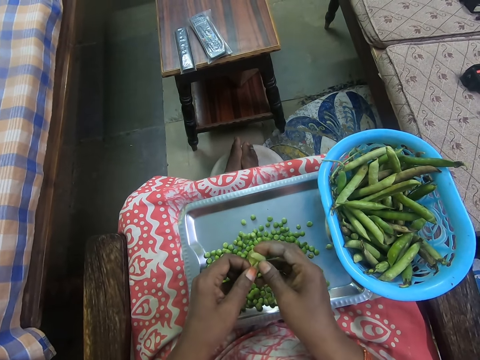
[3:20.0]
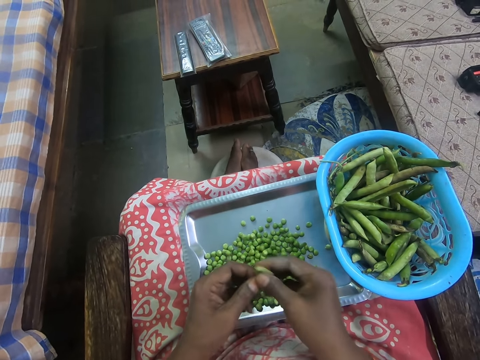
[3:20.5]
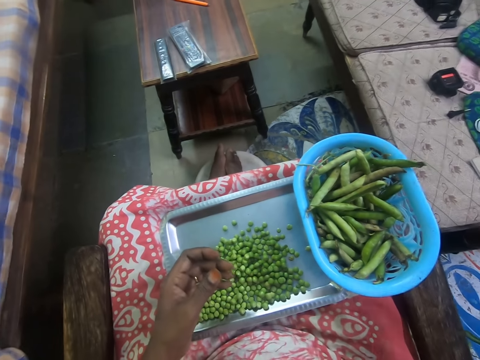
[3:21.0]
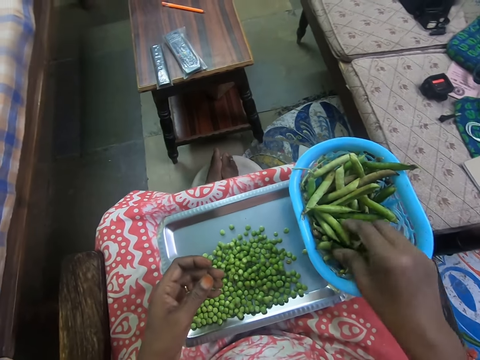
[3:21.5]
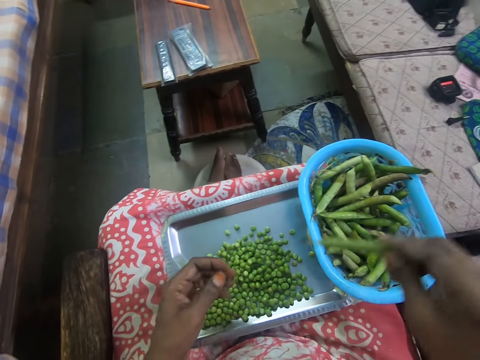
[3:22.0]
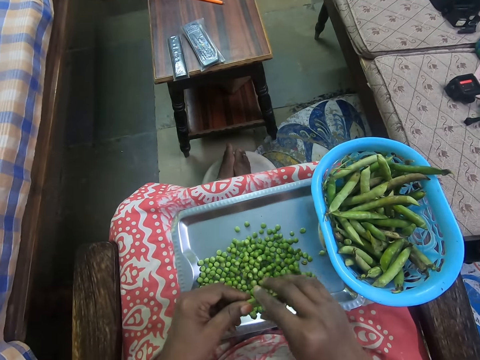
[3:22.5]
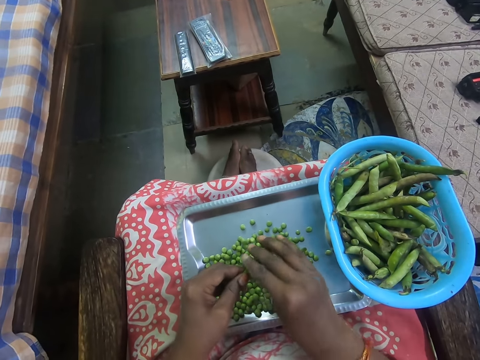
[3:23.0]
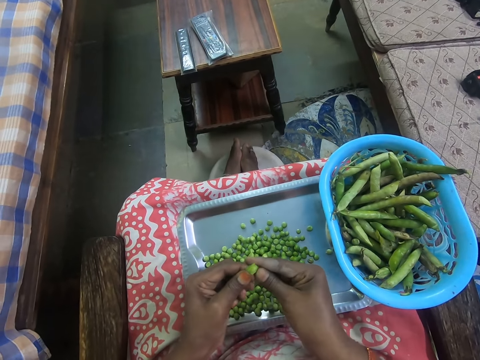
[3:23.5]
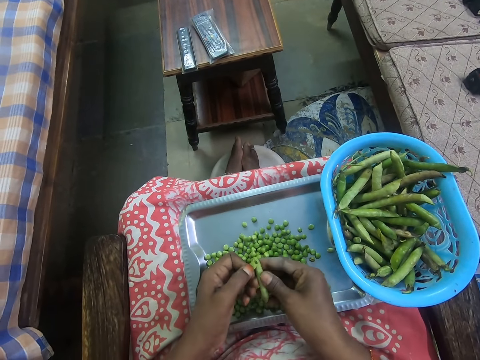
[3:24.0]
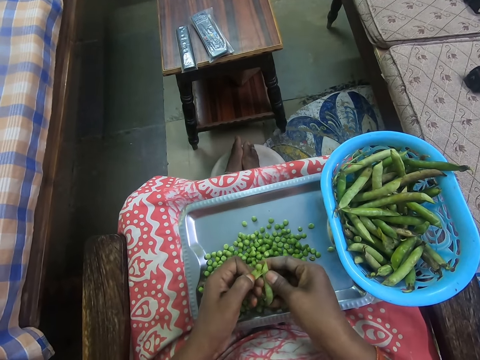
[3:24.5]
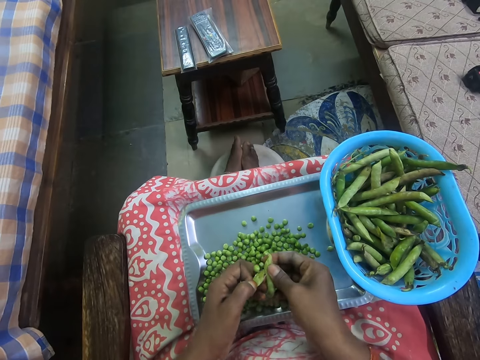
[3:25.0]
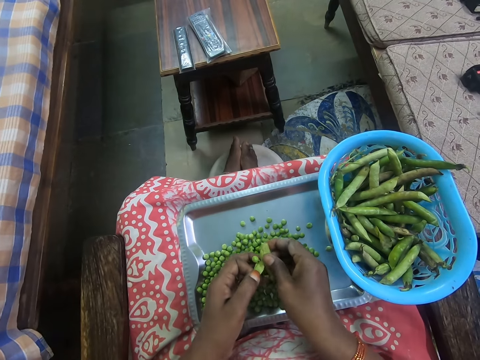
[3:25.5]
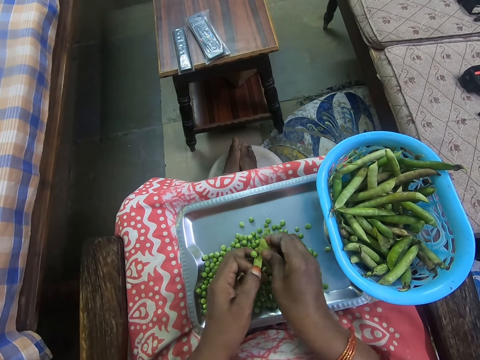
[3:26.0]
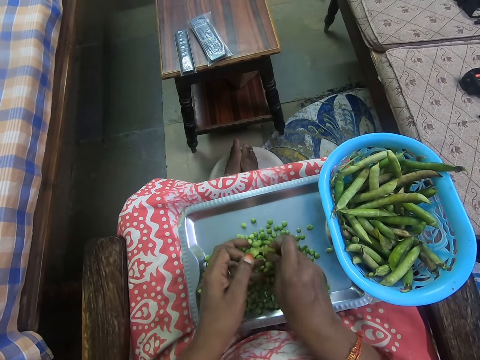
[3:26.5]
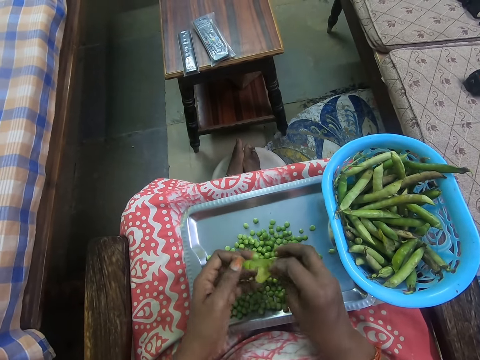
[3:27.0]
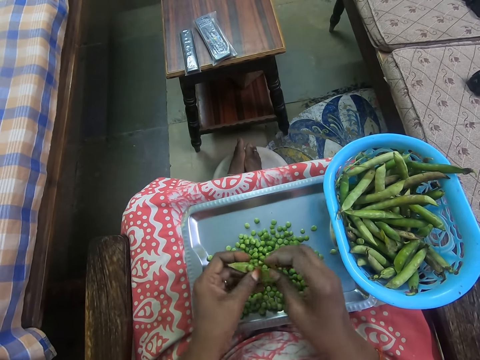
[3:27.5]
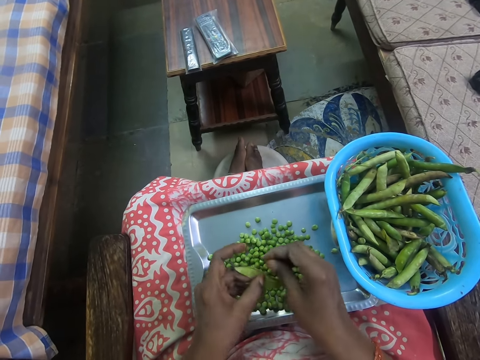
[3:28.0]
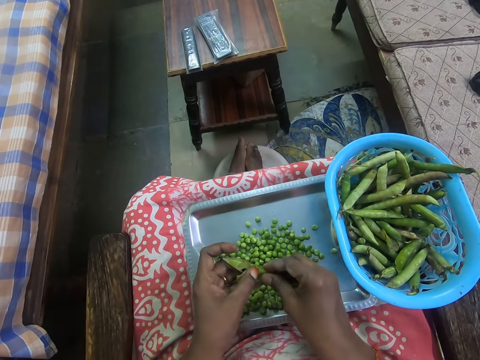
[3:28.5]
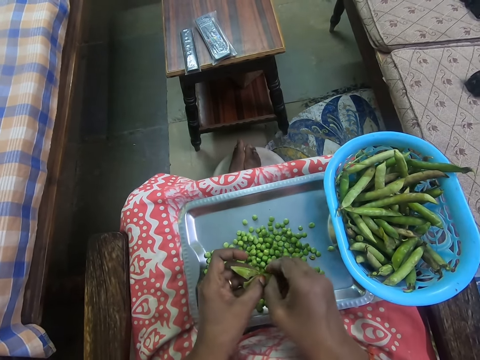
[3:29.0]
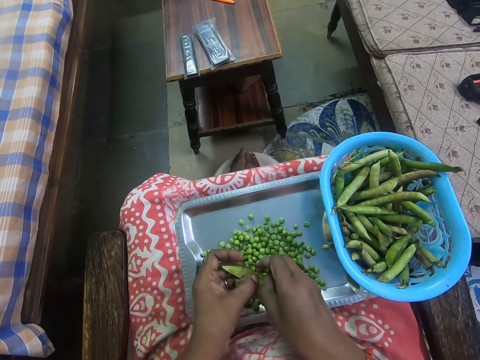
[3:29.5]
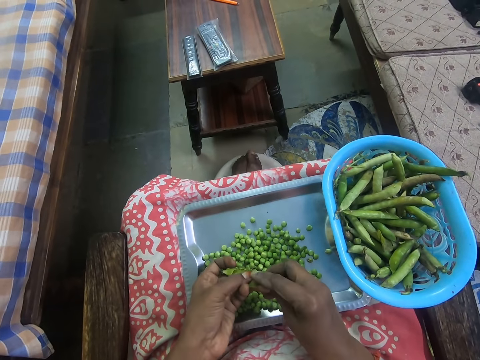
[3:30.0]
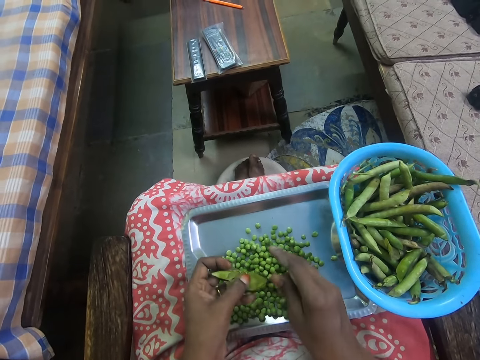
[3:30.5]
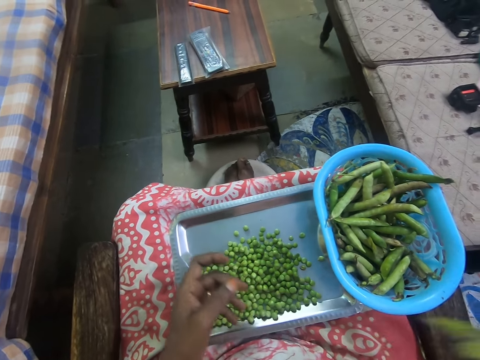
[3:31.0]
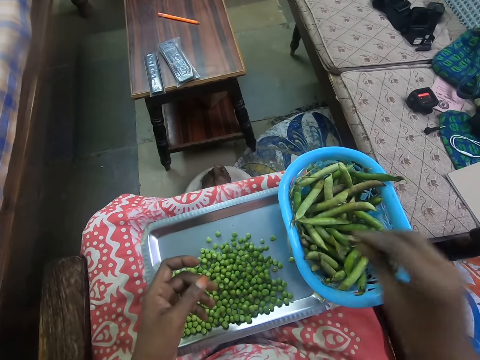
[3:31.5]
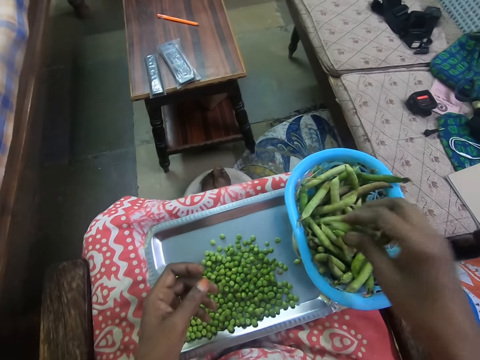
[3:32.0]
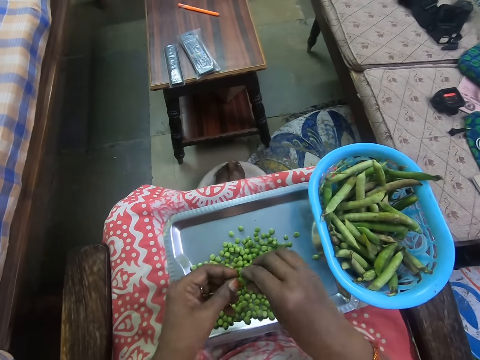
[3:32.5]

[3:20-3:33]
The camera wearer throws the cover or pods on the floor. They take peas from the bowl. They remove the peas from the cover. They peel the peas. They remove the peas from the pods. They put the peas on the tray. They throw the cover on the floor. They take peas from the bowl.

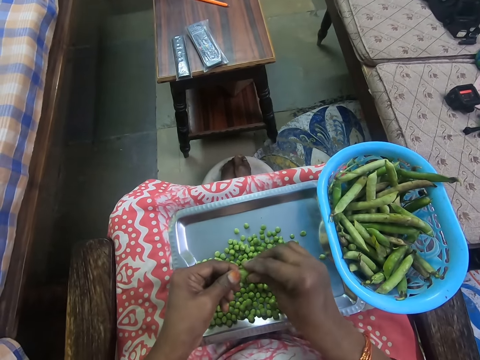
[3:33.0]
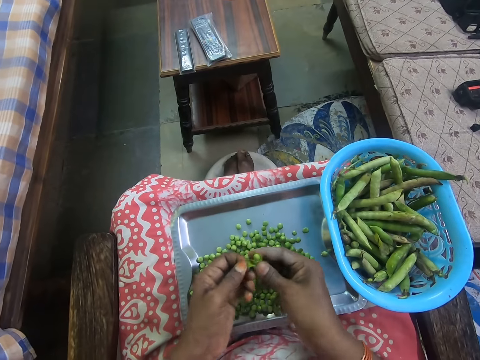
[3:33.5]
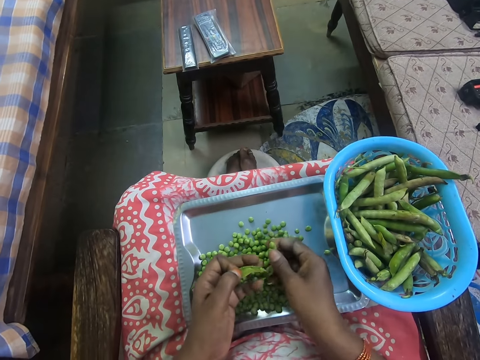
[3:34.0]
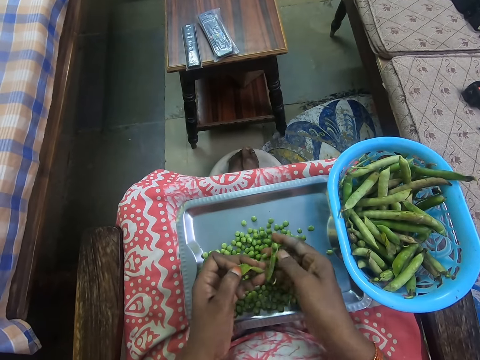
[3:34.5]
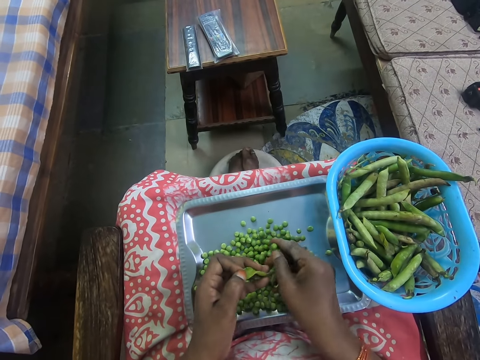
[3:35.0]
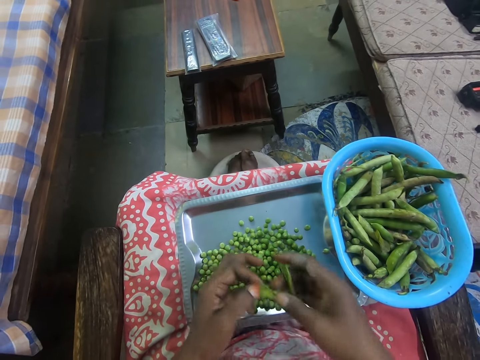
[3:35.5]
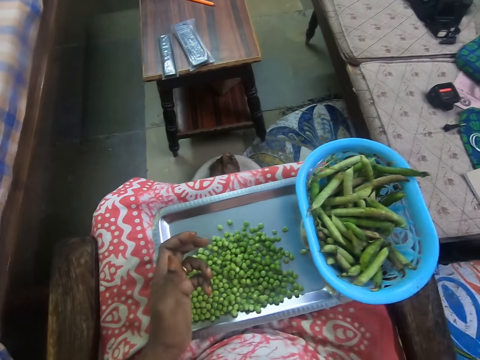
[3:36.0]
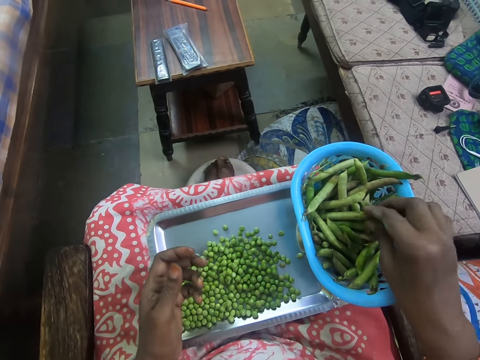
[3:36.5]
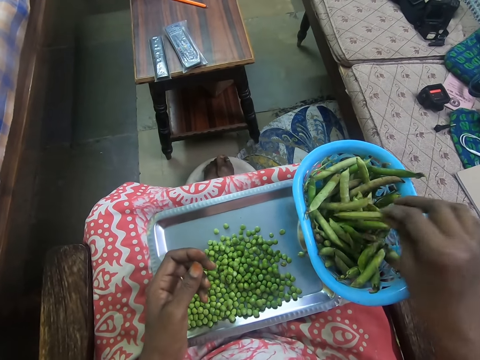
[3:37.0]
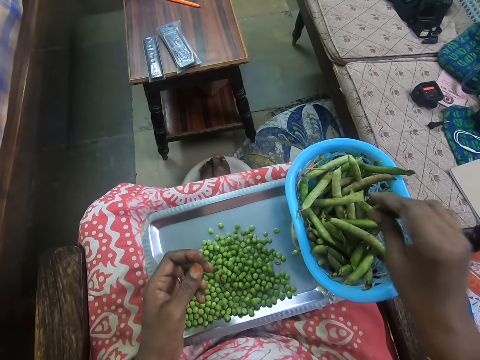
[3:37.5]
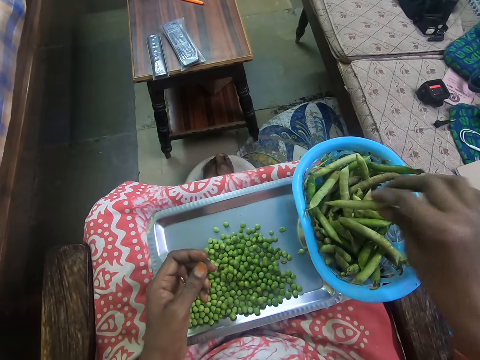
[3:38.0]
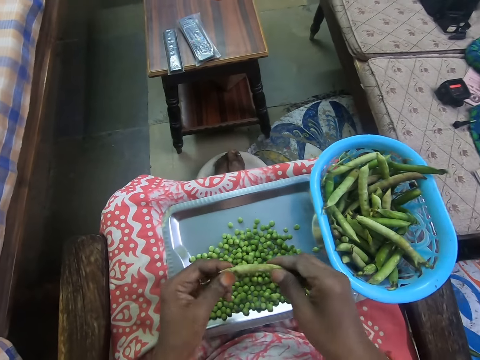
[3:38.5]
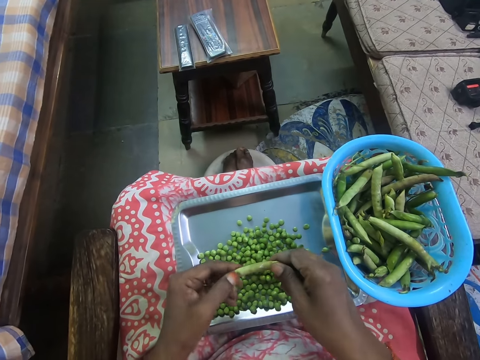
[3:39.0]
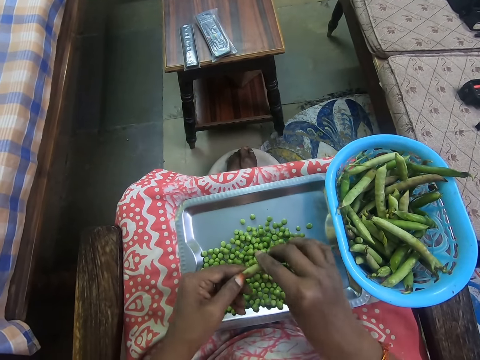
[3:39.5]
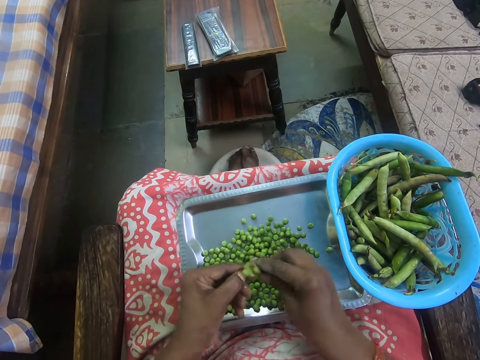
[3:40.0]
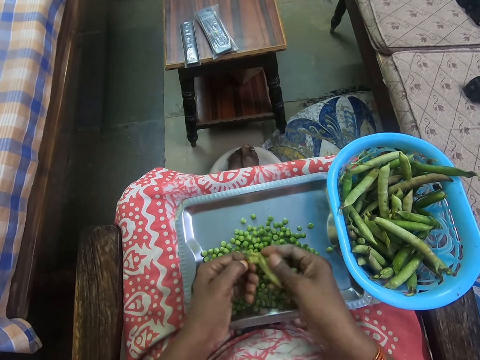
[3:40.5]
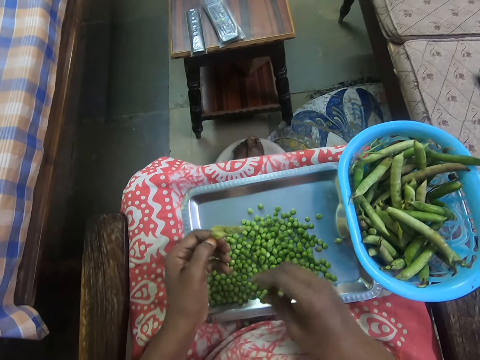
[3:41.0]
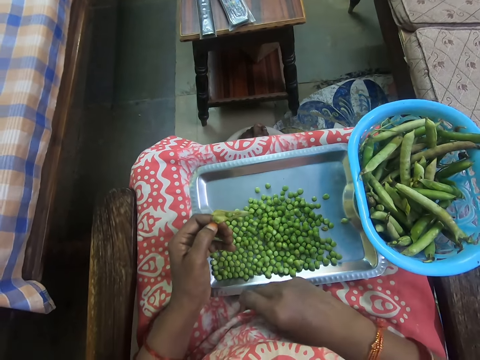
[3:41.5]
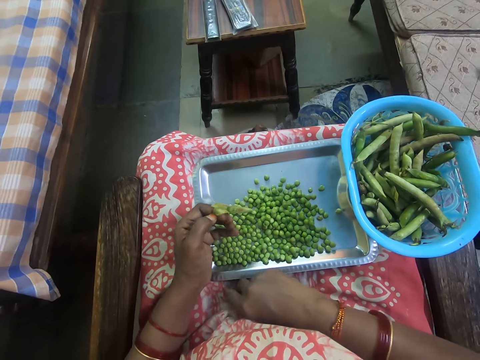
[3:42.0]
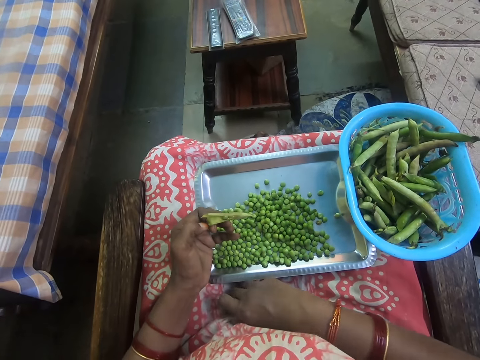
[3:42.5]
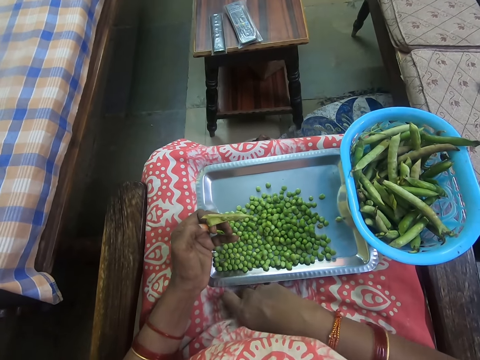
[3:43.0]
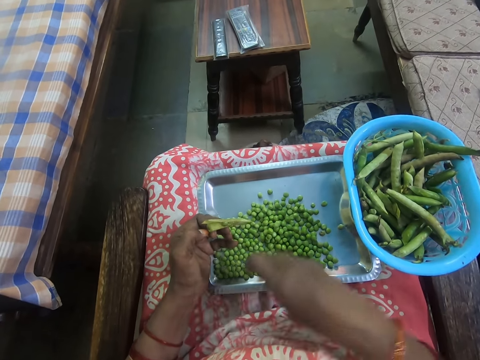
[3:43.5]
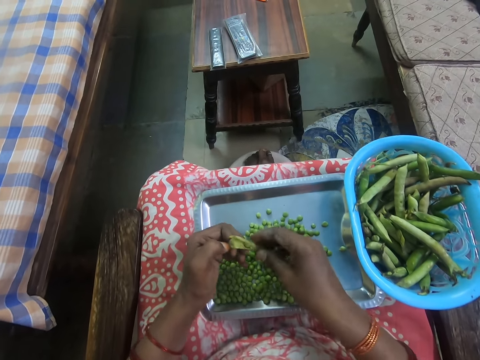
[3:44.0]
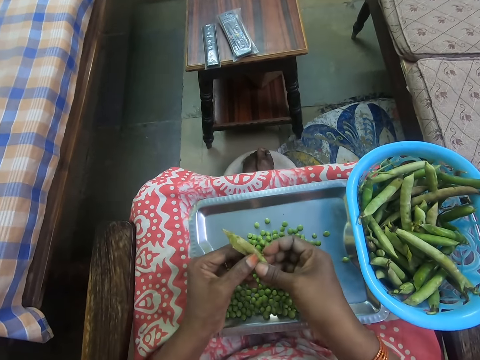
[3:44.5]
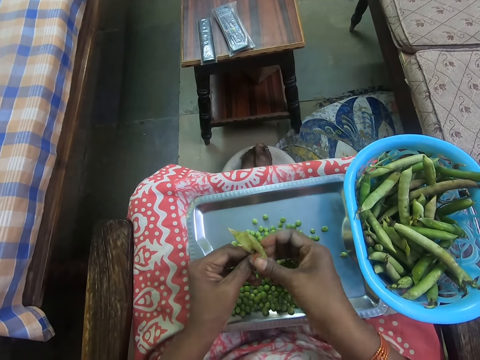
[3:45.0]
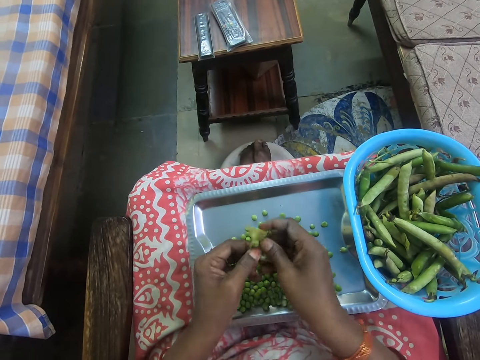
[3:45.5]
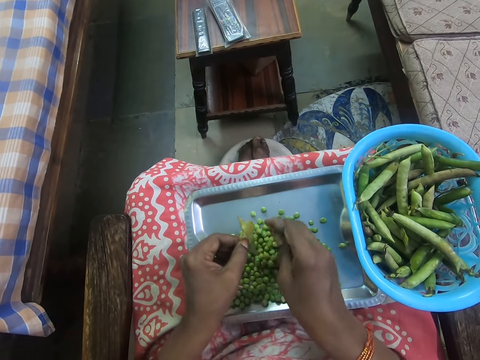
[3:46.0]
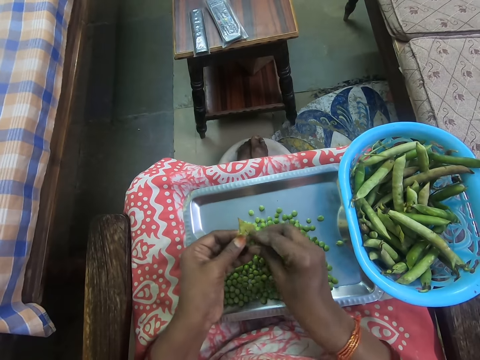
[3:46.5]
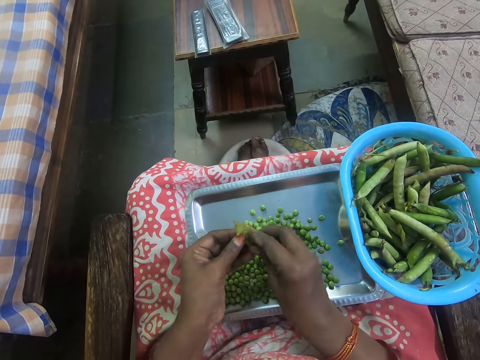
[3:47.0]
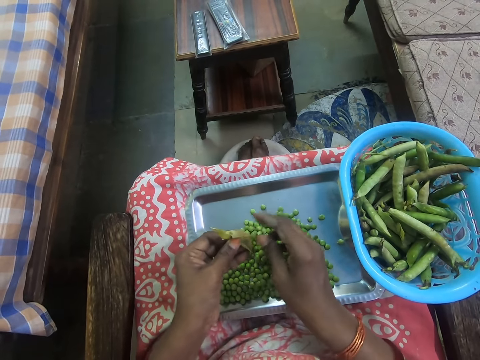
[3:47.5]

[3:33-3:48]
The camera wearer removes peas from the cover. She peels the peas. She removes the peas from the pods. She puts the peas on the tray. She throws the cover on the floor. She takes peas from the bowl. She removes the peas from the cover. She peels the peas. She picks peas from her clothes. She puts the peas on the tray. She removes the peas from the cover.
